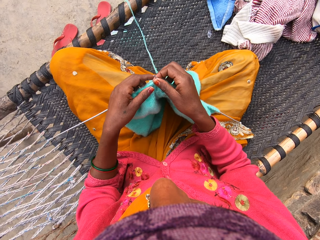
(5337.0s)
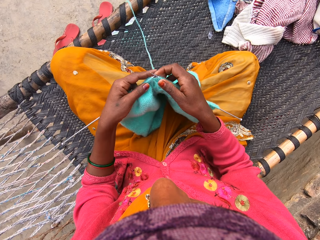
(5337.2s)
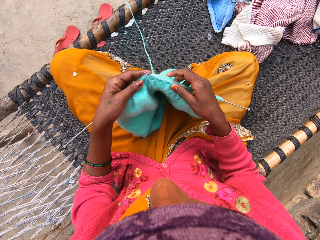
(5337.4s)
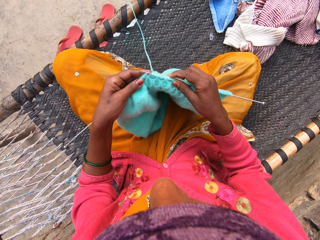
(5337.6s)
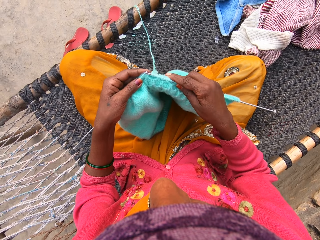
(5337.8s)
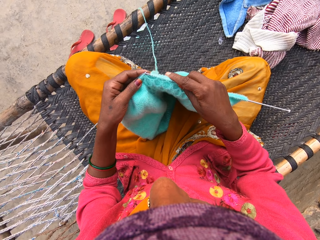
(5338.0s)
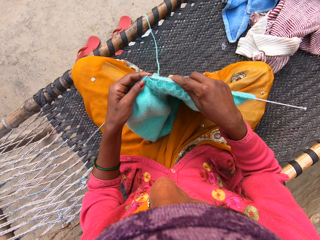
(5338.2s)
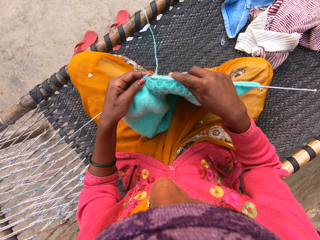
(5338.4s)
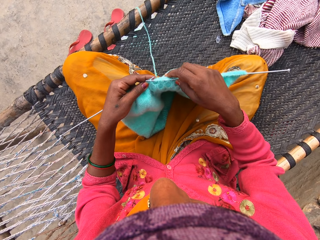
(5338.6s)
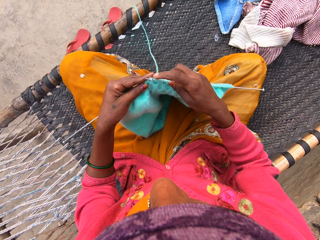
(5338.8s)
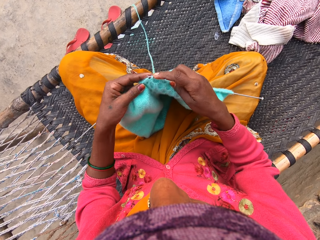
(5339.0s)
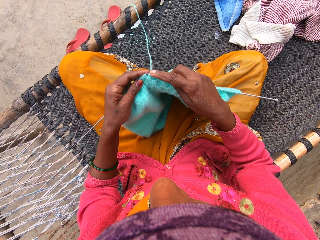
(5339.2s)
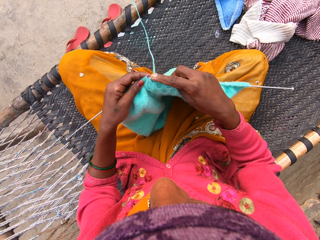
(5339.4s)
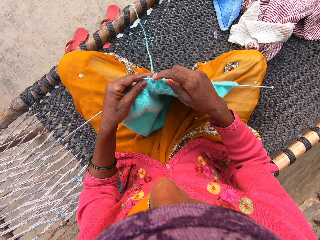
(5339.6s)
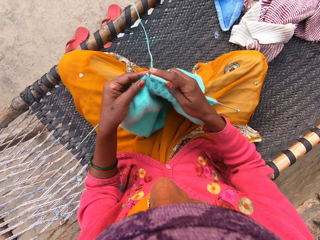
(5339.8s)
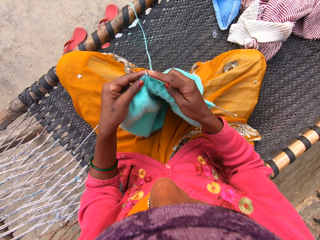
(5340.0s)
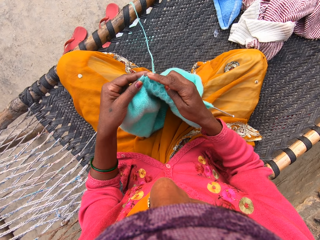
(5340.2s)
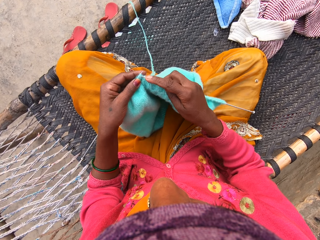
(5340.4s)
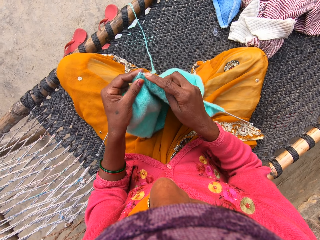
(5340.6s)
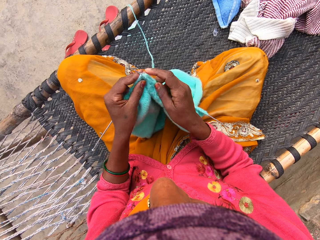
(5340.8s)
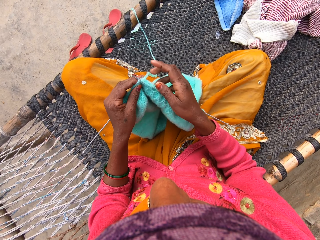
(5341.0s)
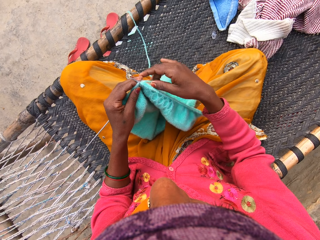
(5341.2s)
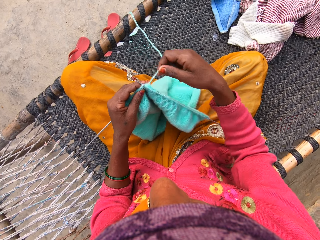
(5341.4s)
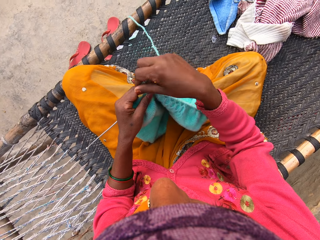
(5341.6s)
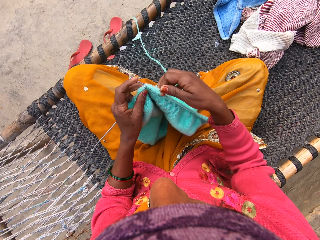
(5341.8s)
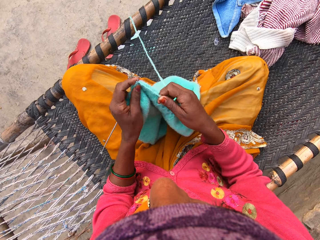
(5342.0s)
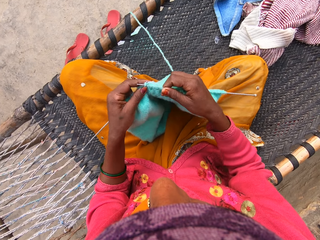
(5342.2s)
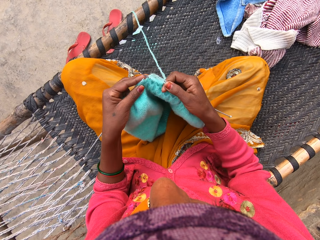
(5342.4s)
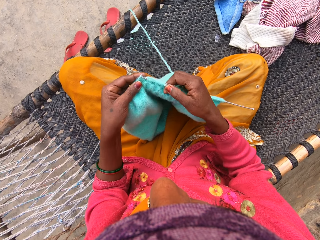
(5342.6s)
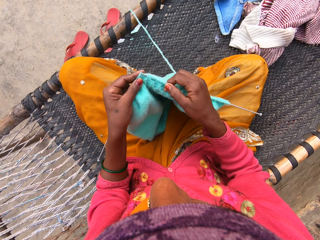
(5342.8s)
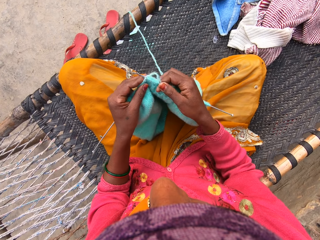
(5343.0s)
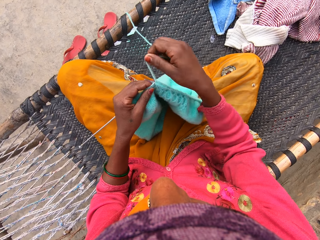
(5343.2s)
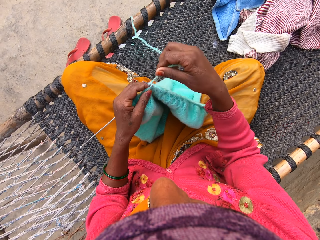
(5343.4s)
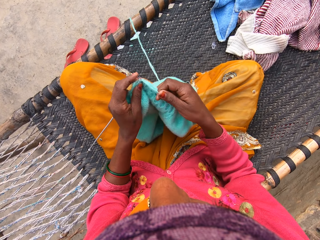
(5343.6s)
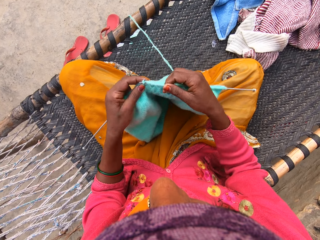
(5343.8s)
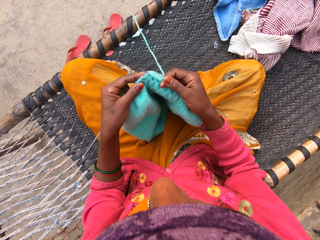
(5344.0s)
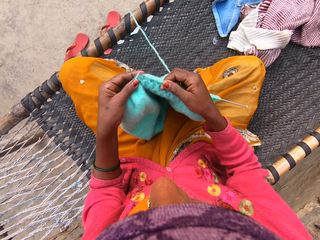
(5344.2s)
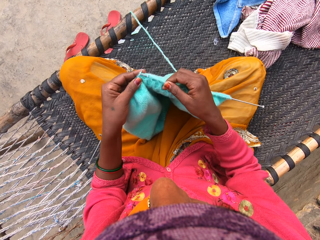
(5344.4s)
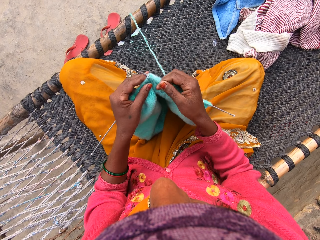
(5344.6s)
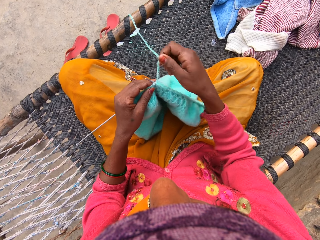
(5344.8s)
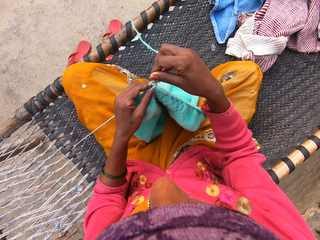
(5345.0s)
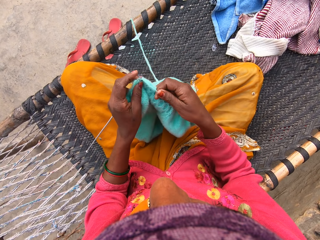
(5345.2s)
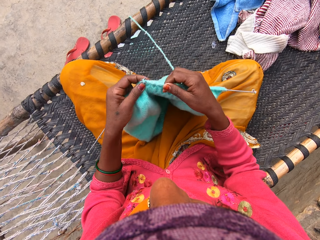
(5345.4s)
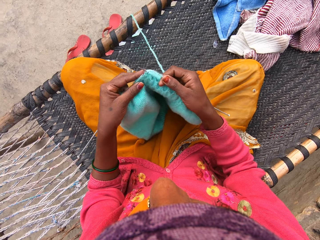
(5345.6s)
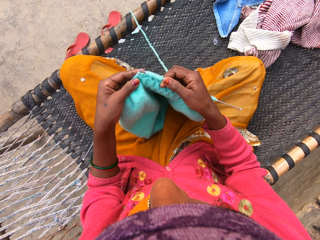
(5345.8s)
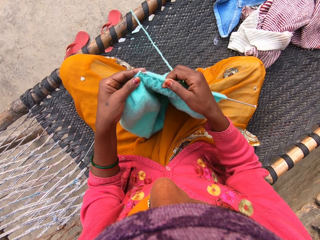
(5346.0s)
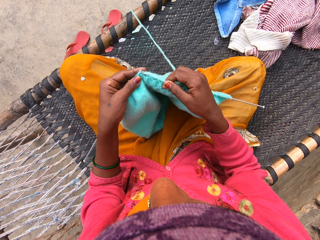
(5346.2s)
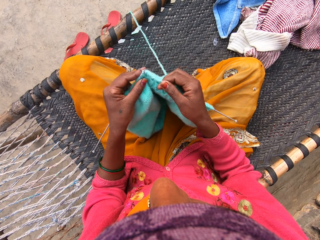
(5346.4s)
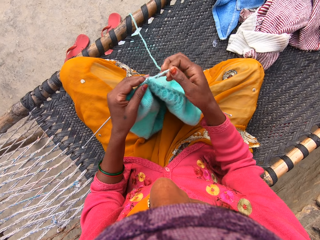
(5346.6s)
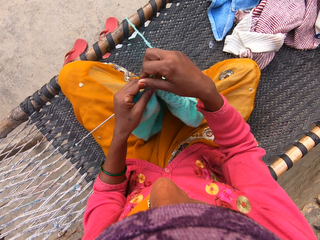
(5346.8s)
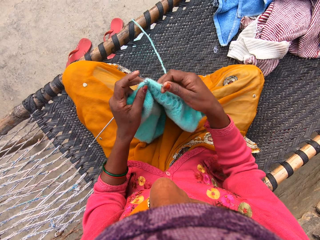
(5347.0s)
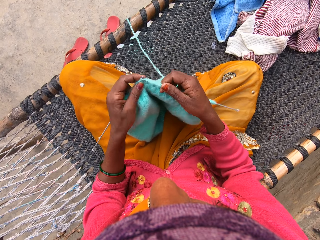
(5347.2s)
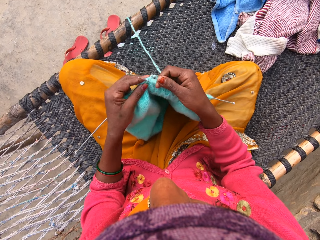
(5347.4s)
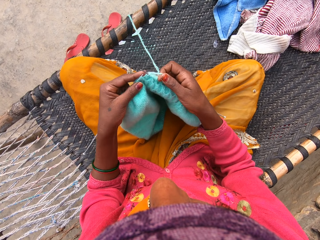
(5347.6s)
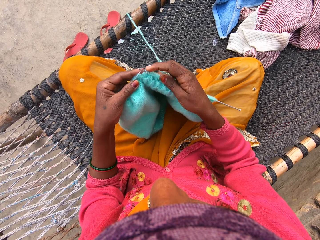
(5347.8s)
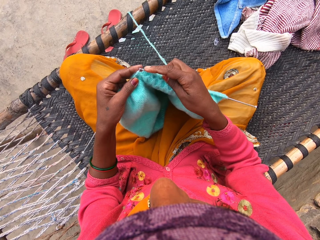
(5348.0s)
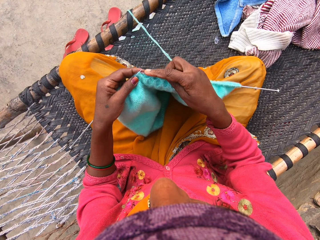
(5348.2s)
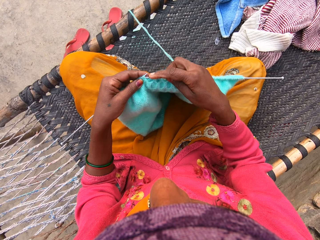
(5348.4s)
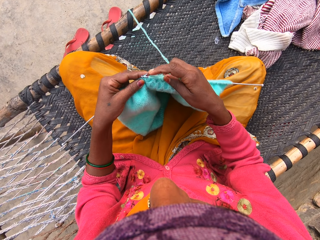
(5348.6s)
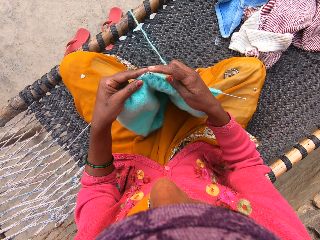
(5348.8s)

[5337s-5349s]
The camera wearer knits the shawl.

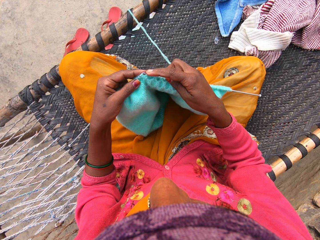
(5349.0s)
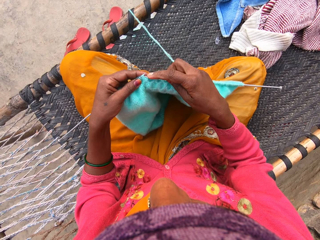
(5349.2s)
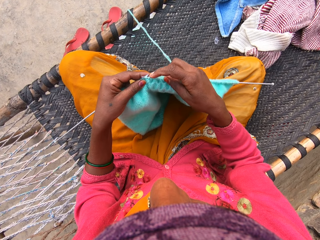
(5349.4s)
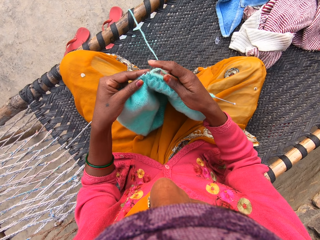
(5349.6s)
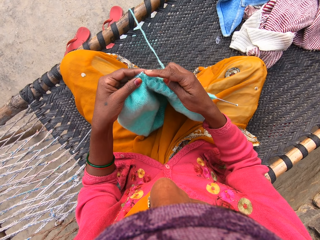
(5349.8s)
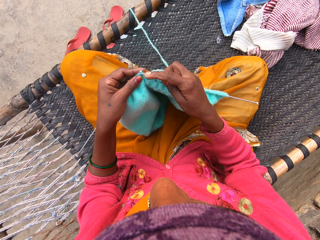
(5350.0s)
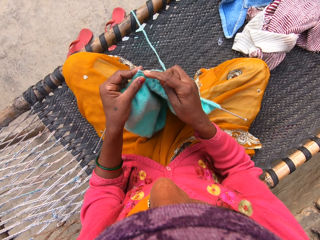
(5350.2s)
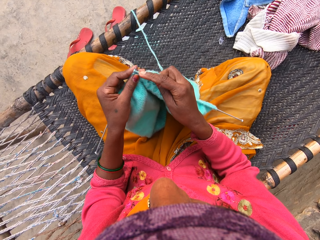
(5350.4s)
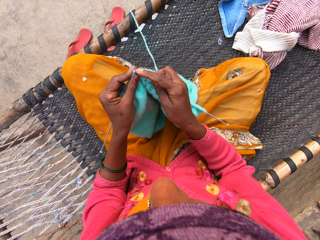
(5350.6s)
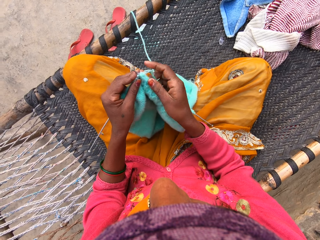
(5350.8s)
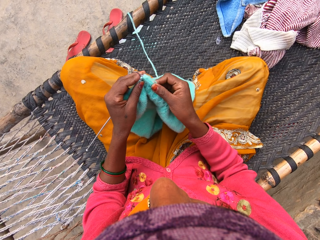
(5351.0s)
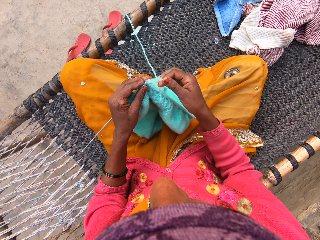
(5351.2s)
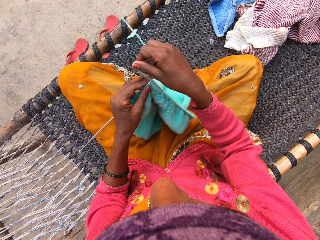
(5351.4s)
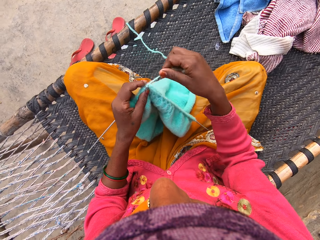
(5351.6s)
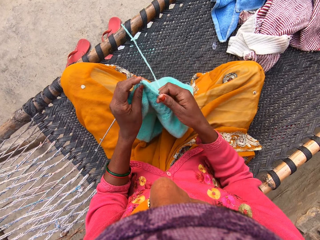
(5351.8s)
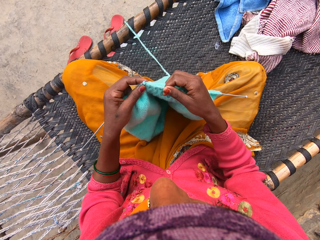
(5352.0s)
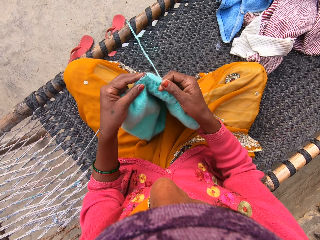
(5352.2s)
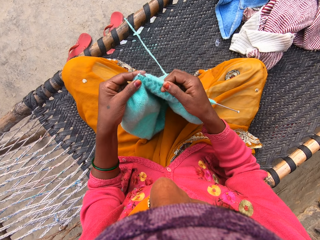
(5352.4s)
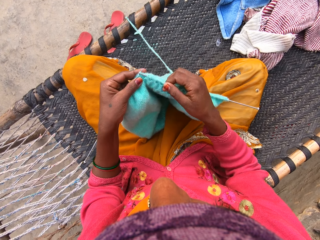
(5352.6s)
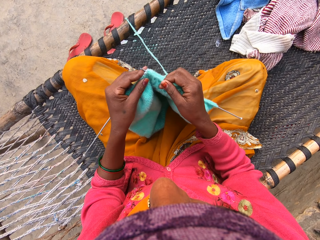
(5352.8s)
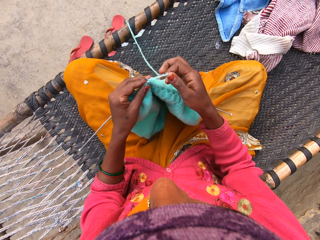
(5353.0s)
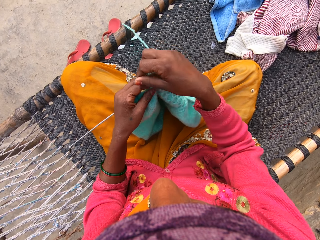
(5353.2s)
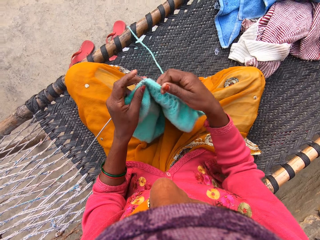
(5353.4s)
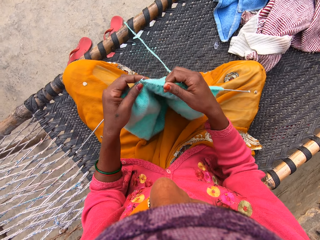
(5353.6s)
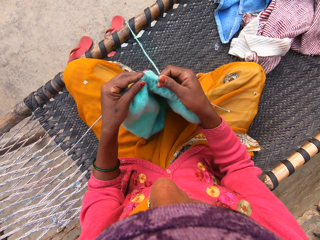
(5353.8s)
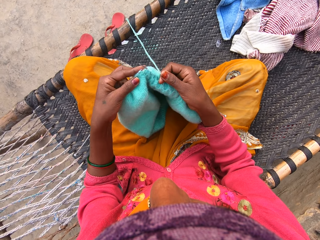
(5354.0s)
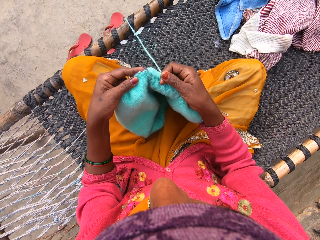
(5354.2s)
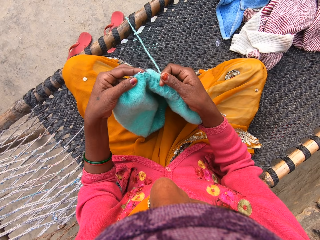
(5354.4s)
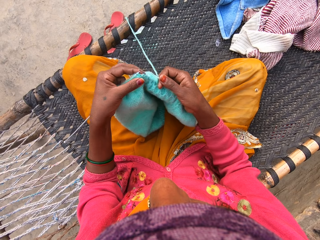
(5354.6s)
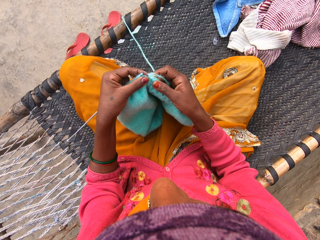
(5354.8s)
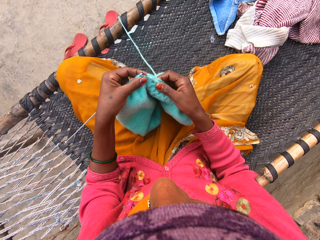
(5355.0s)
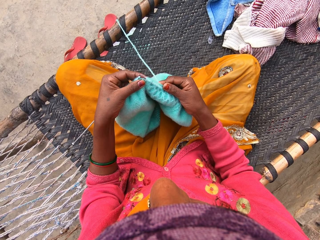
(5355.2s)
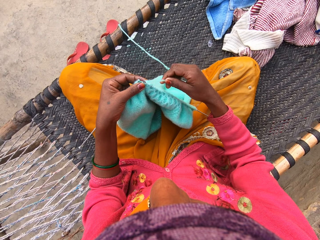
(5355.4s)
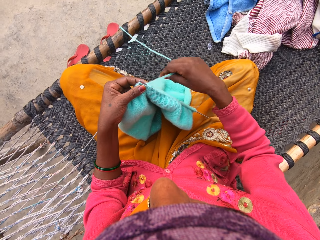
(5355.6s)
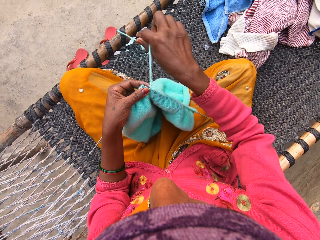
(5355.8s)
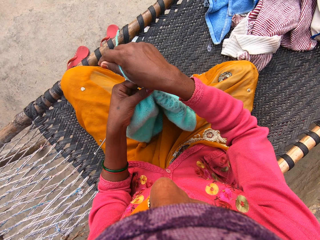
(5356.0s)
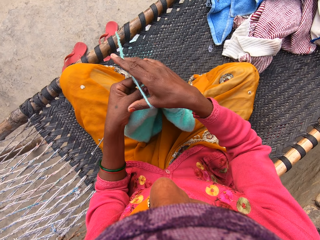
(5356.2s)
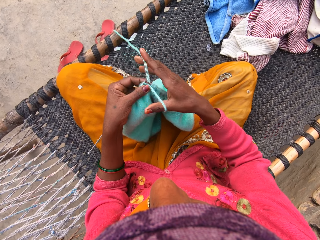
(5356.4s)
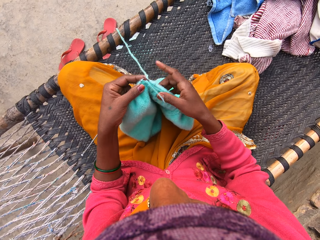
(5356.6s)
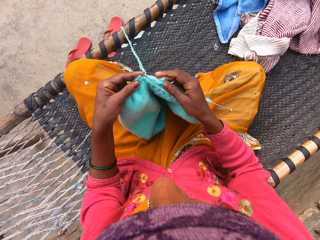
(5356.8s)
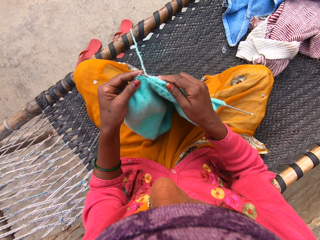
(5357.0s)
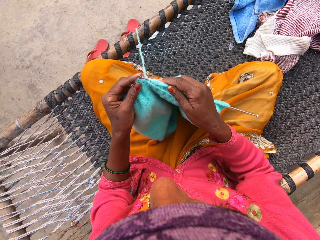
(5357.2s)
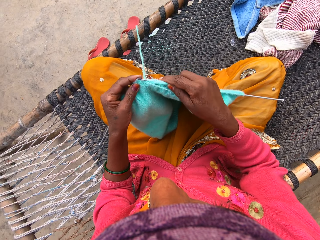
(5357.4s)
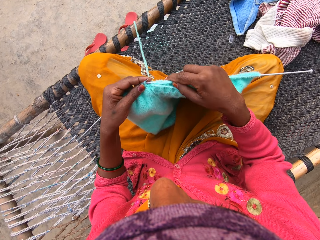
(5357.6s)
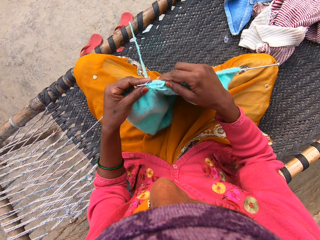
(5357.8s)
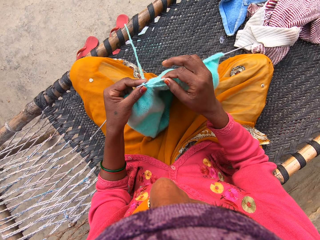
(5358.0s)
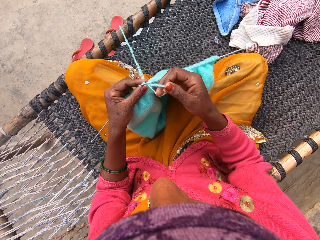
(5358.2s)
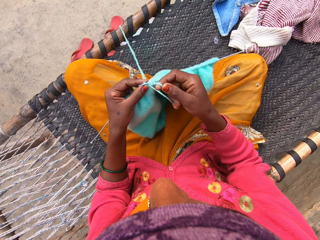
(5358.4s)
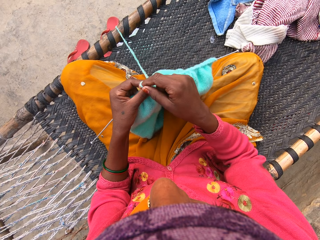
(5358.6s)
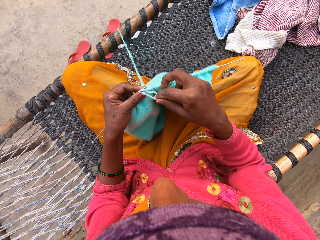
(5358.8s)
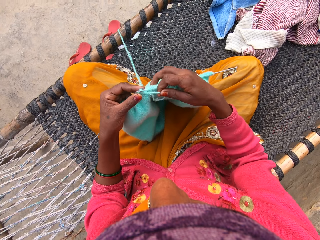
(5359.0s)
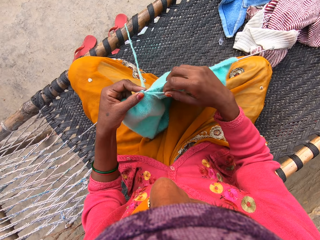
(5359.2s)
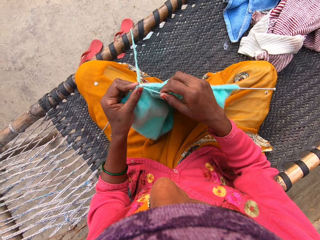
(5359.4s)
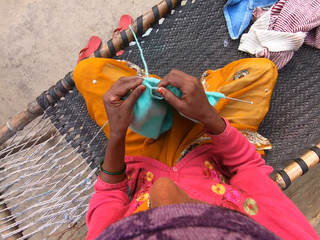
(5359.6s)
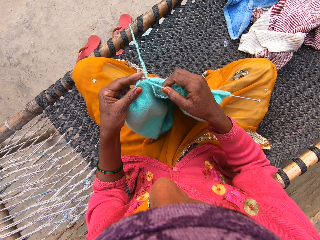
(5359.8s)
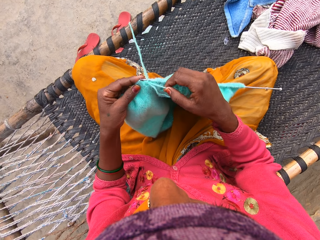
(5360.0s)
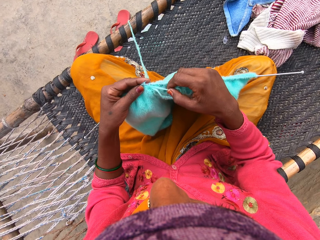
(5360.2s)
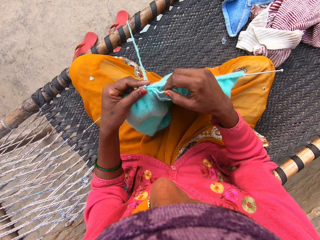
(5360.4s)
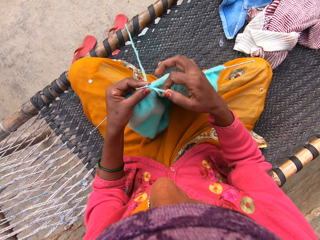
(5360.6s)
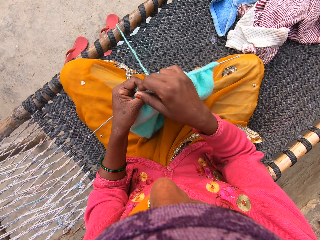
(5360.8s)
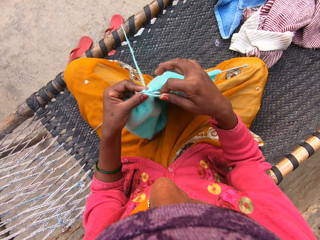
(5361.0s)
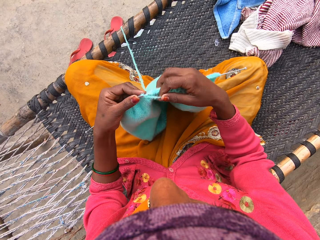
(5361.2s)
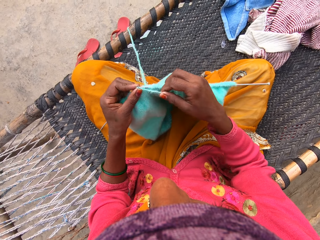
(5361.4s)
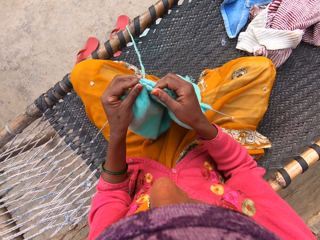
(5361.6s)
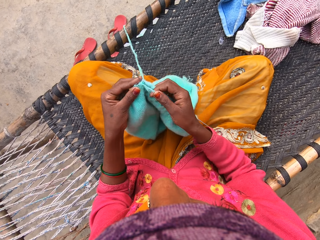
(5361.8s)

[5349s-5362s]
The camera wearer rolls the thread on the crochet hook.
